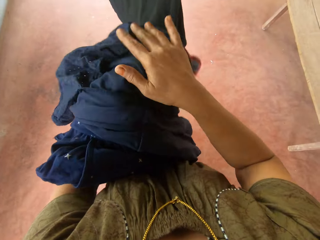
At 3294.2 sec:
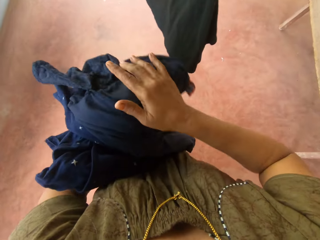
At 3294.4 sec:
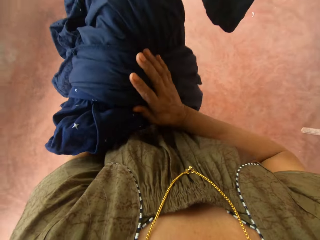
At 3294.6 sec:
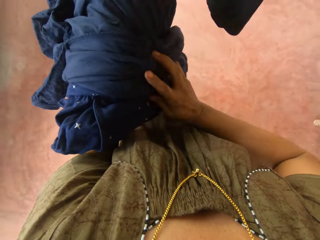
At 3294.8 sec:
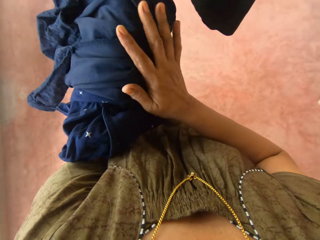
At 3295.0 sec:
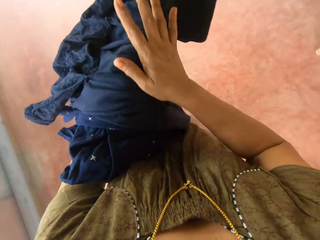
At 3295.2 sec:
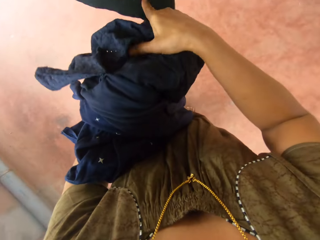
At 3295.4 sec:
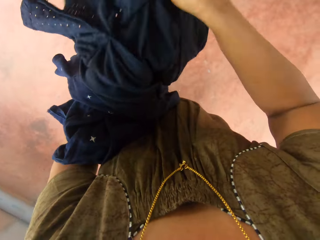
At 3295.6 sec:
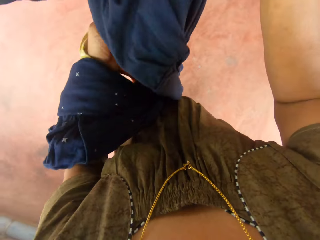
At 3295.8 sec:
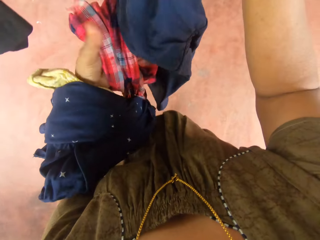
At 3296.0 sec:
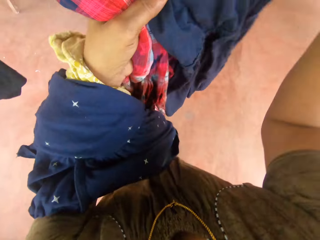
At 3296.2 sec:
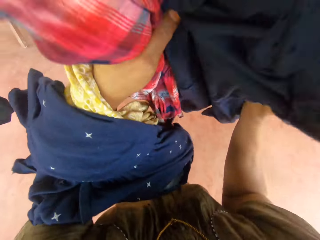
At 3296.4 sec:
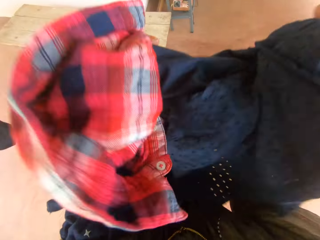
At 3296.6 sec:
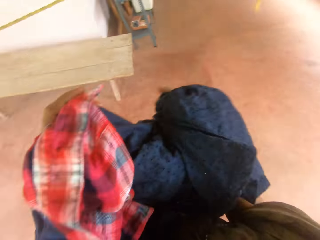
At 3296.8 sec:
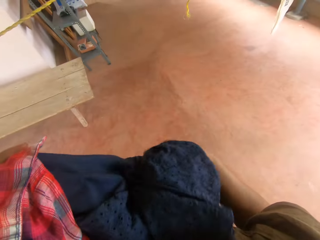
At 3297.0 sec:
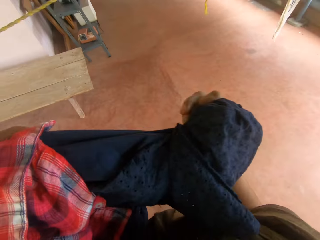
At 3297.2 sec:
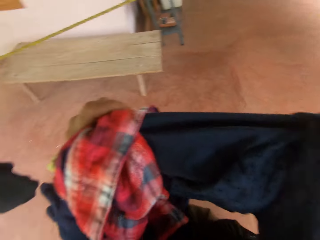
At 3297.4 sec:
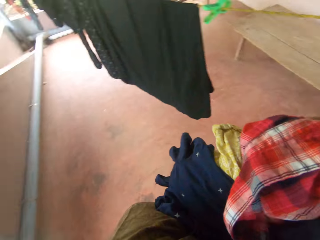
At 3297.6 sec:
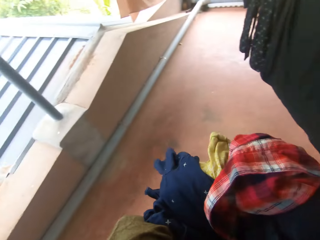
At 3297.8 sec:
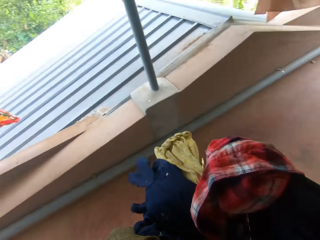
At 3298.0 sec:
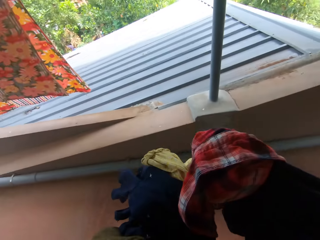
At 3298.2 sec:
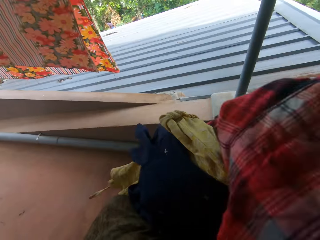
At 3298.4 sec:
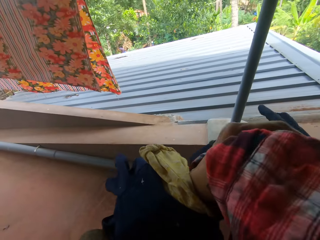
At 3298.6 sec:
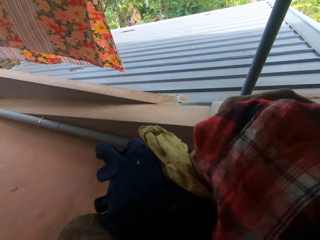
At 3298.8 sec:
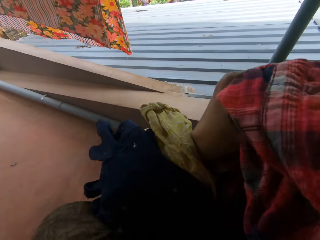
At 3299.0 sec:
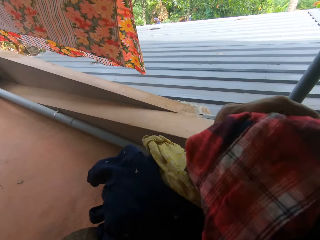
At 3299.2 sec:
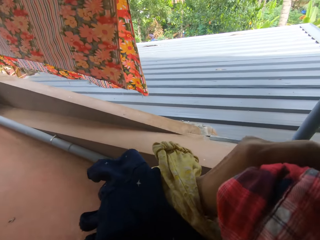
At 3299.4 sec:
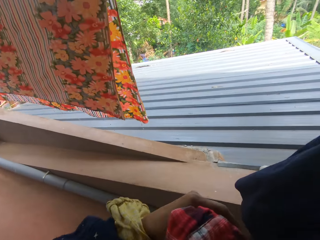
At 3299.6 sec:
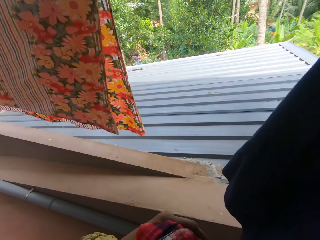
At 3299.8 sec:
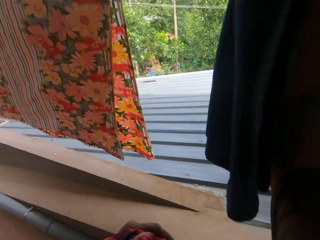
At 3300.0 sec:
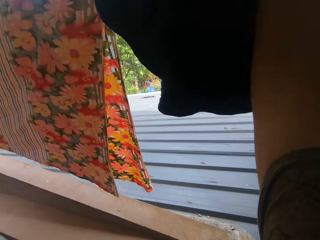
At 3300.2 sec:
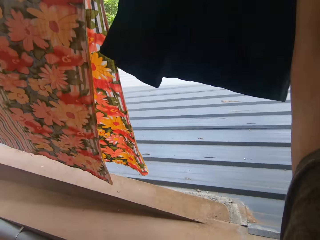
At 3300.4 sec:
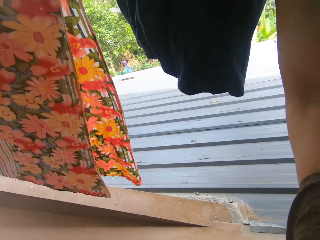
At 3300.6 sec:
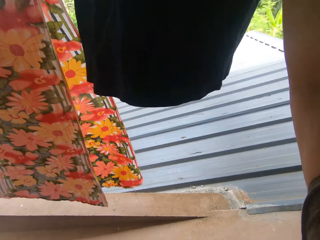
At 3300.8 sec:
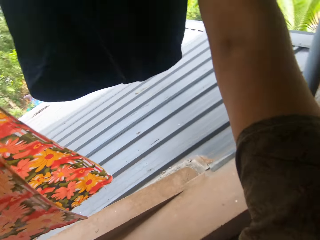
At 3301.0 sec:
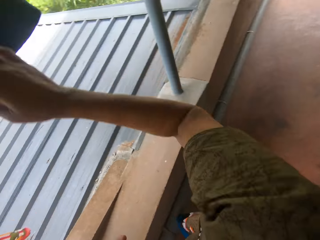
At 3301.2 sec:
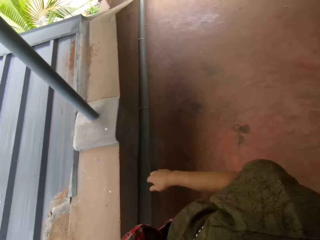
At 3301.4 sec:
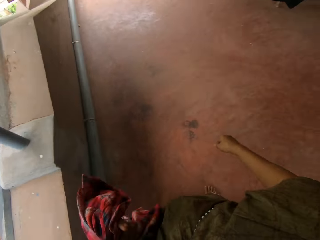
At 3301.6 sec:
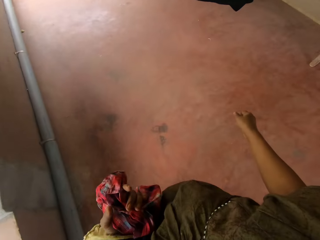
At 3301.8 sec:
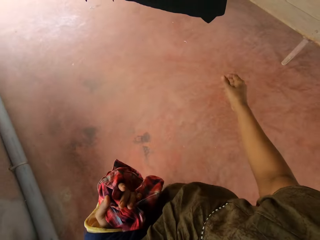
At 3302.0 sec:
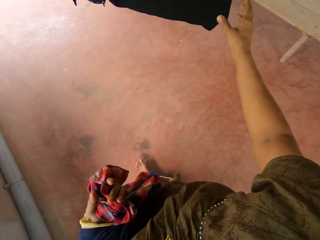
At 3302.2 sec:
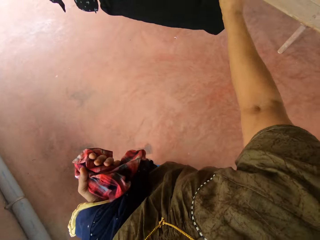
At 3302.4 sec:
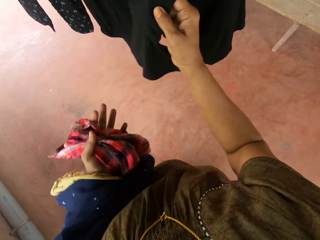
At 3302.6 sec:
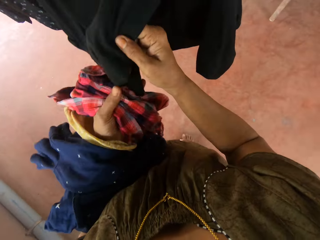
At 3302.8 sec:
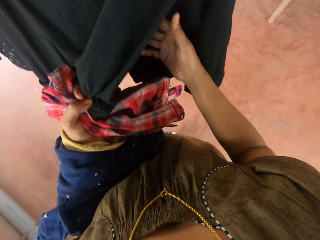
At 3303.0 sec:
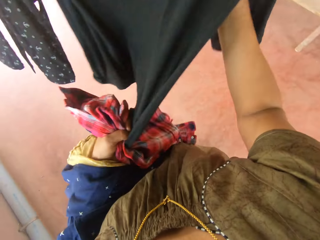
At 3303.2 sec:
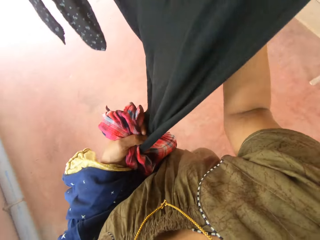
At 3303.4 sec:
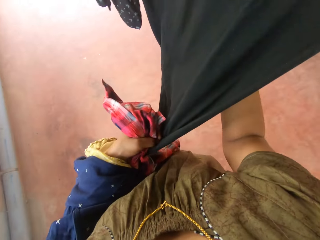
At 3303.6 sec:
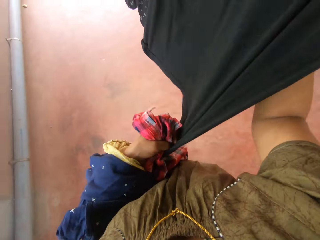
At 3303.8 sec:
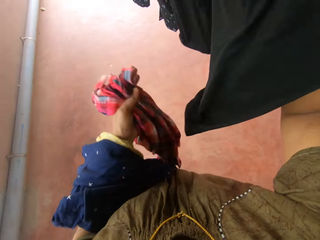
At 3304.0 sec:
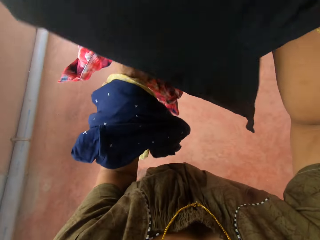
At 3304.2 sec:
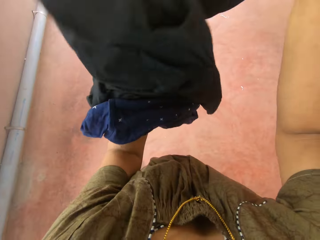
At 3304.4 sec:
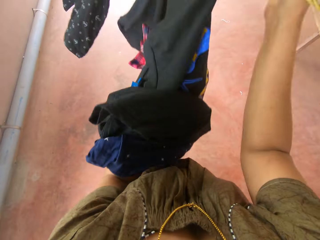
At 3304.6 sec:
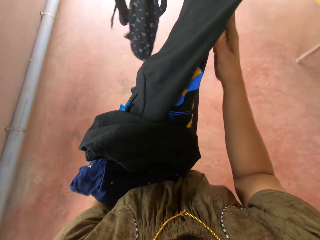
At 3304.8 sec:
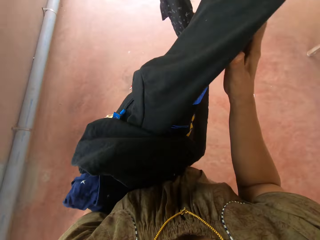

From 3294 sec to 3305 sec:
The camera wearer transfers the dress to his left hand. He rubs his right palm all over the dress. He hangs back the dress on the washing line with both hands. He removes a cloth from the rope.

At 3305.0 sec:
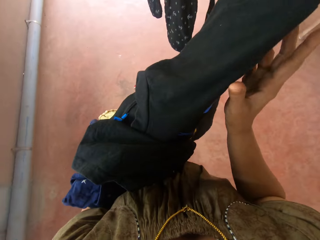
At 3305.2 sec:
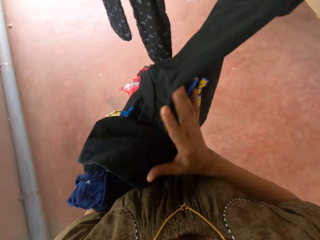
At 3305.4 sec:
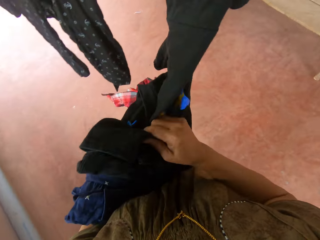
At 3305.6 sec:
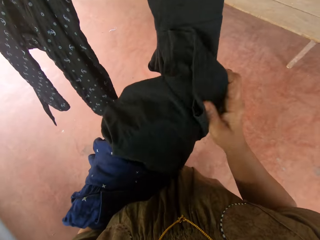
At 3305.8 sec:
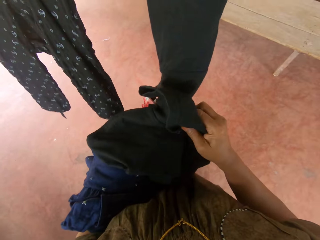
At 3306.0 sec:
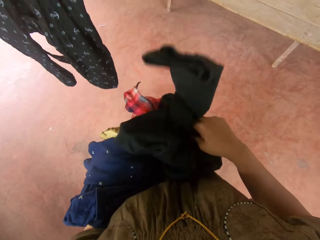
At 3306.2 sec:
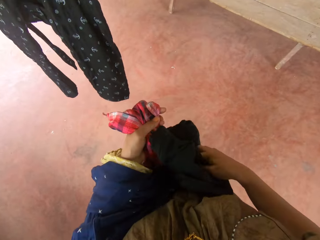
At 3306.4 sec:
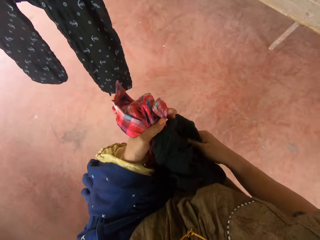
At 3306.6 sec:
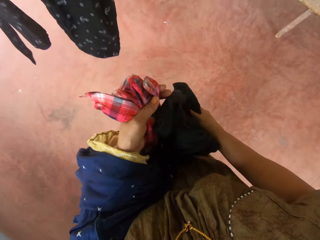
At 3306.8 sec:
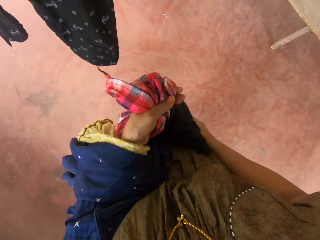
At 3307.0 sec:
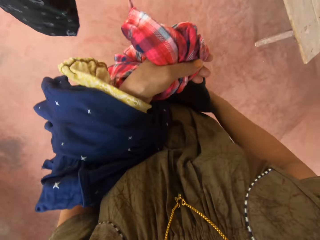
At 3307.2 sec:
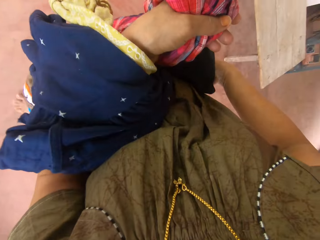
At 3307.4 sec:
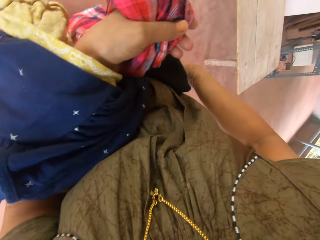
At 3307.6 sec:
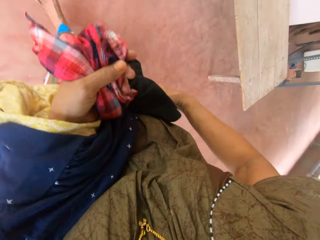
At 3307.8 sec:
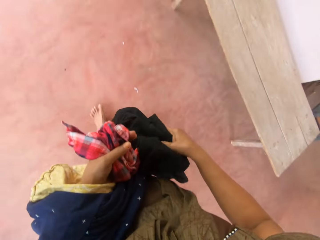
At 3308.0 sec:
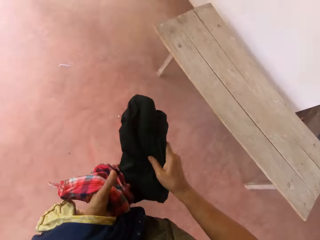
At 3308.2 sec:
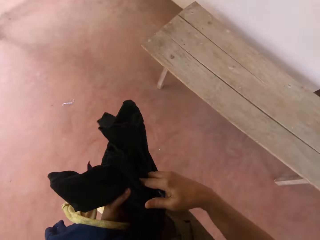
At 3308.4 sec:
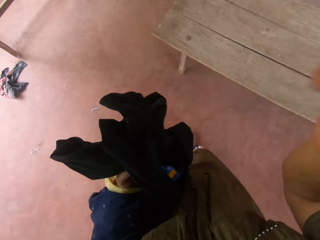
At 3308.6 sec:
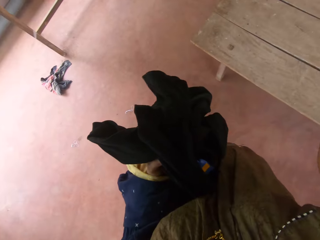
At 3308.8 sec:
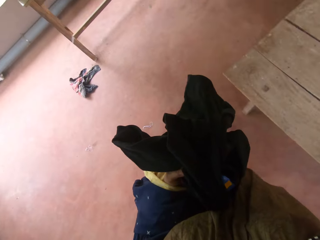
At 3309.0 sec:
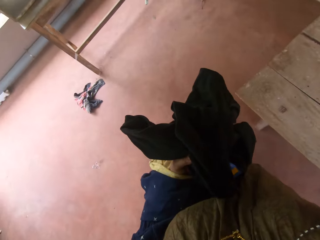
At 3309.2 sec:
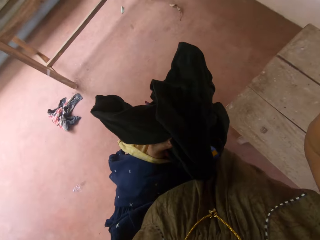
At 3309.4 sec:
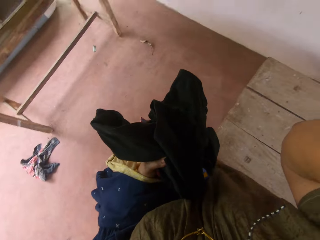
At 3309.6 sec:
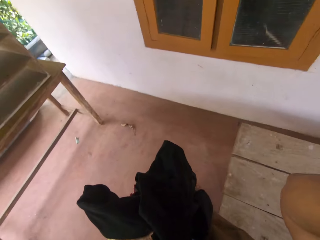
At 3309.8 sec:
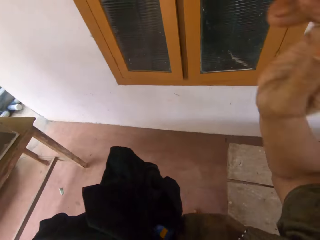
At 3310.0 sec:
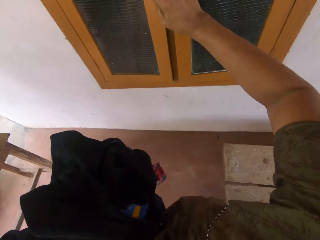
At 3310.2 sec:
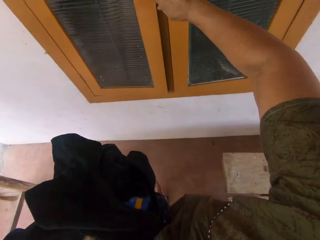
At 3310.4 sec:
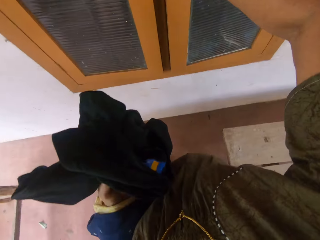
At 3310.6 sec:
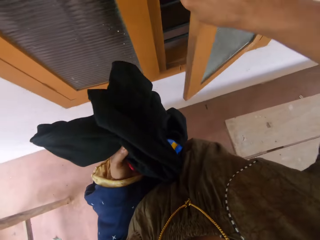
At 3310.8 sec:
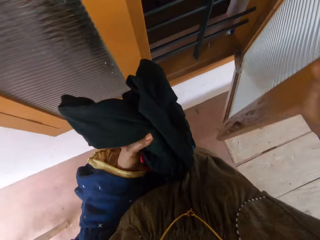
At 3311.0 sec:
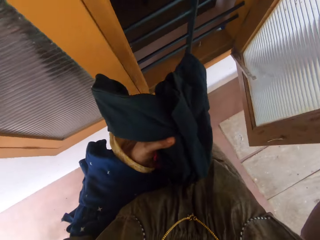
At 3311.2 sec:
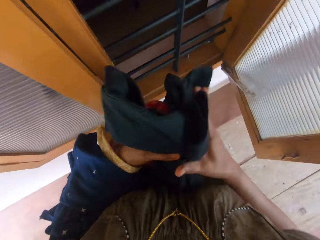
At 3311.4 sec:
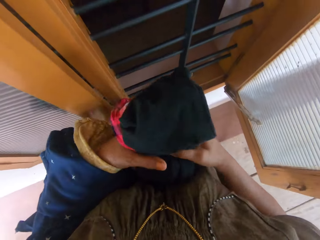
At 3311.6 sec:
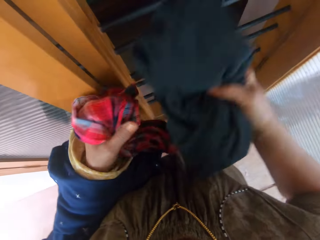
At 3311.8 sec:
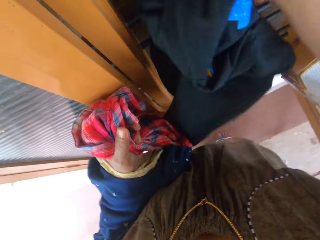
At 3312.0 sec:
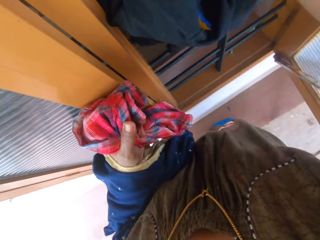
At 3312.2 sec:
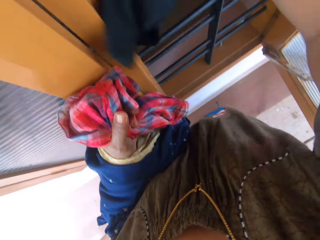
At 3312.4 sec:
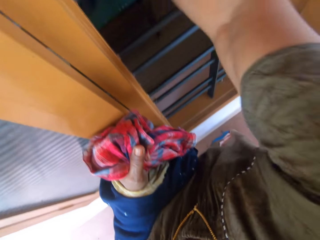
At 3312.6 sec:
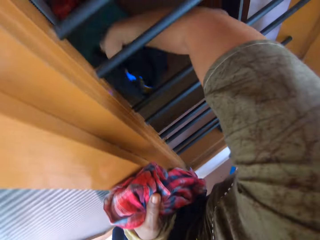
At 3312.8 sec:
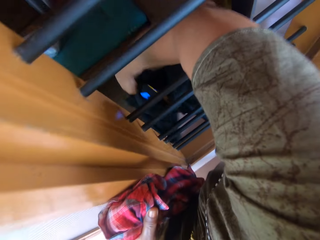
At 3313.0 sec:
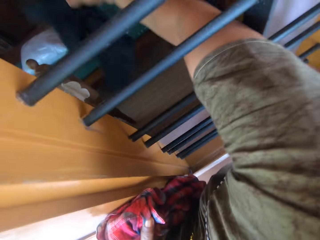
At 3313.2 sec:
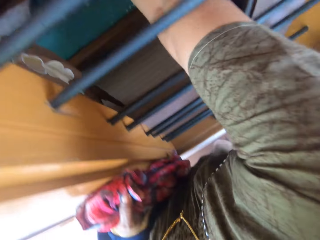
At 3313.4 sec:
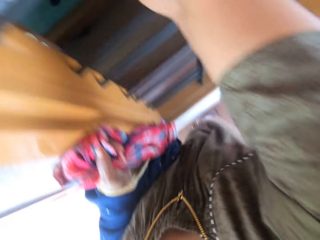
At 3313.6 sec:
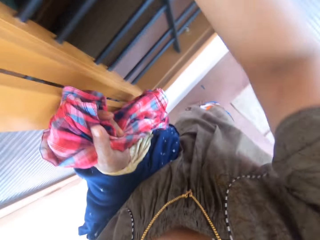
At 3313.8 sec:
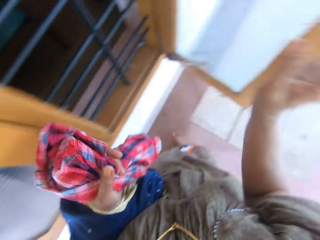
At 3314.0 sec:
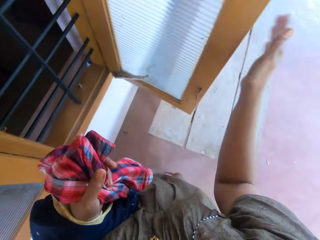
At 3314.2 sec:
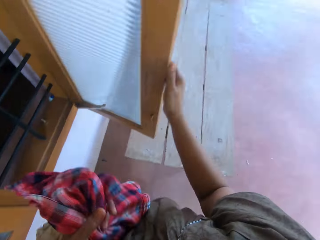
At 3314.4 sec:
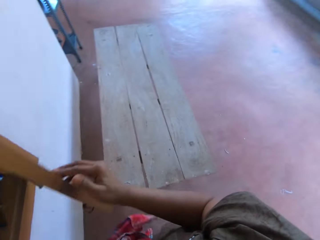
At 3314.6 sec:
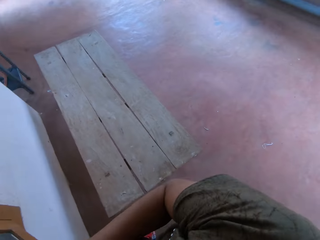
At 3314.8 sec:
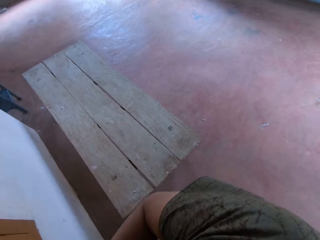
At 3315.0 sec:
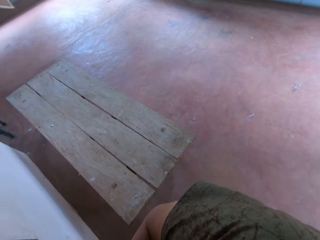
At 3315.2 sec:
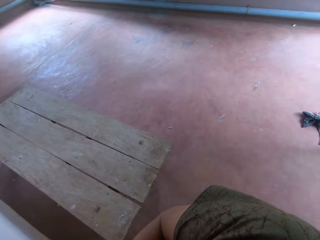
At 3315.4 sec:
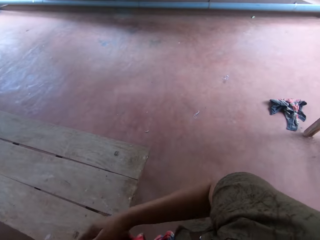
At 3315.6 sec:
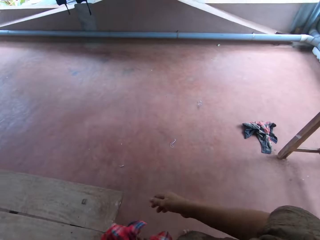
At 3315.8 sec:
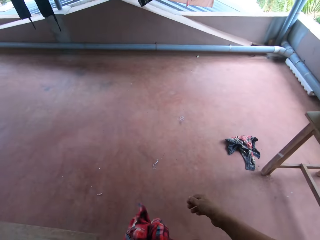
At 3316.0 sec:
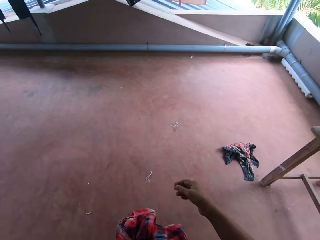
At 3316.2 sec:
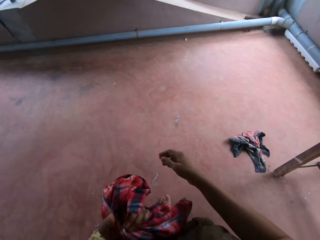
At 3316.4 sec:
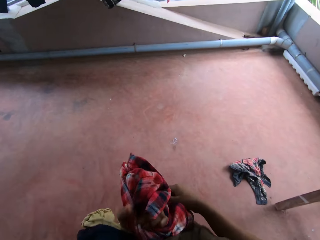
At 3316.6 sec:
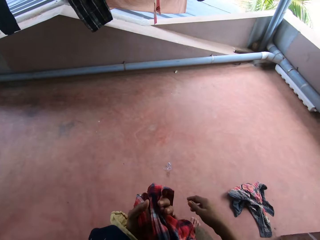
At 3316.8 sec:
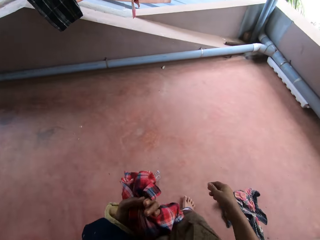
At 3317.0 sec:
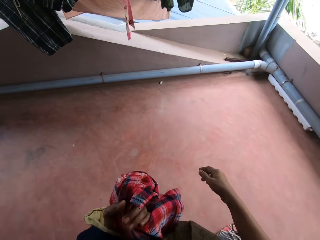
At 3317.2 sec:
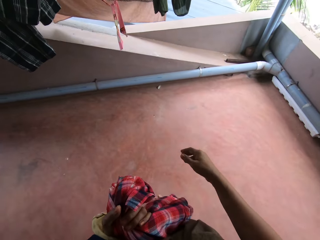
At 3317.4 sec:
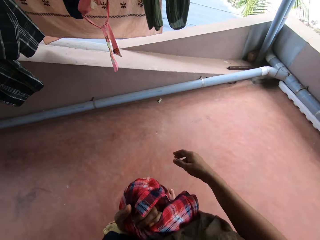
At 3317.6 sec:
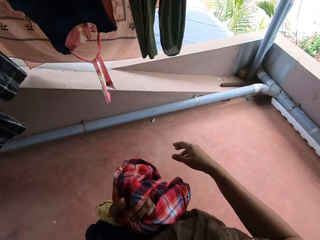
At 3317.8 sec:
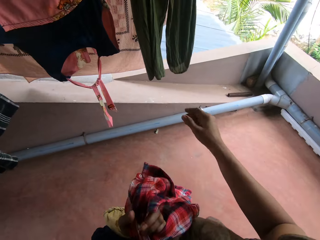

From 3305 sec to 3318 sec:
The camera wearer removes another dress from the washing line with her right hand. She squeezes the dress with her right hand. She transfers the dress to her left hand. She adjusts a camera. She raises her right hand. She walks towards a window. She opens a part of the window with her right hand. She throws in the last dress through the window with her right hand, on the bed. She closes the window door with her right hand. She walks around.
